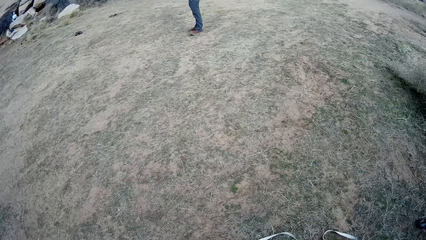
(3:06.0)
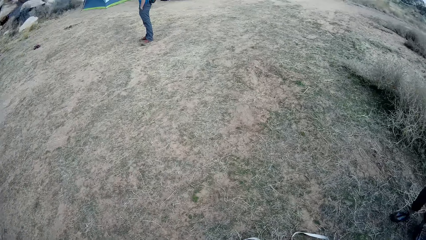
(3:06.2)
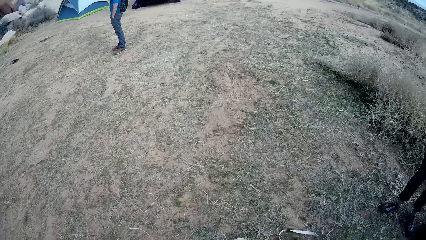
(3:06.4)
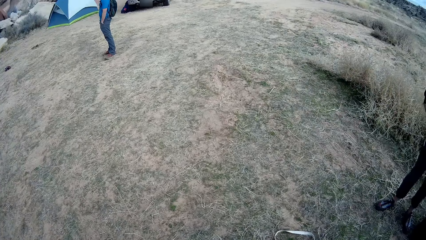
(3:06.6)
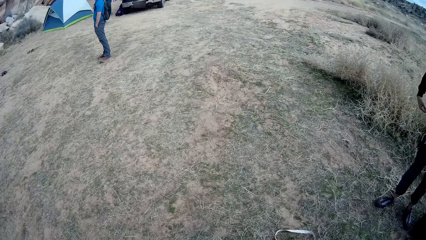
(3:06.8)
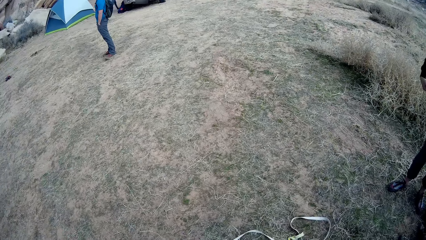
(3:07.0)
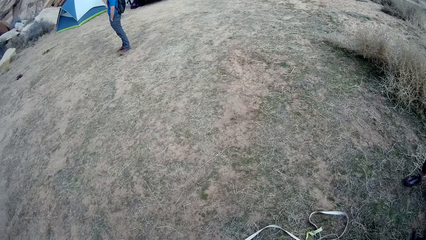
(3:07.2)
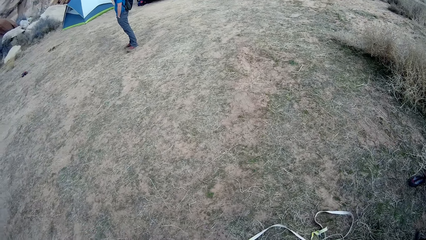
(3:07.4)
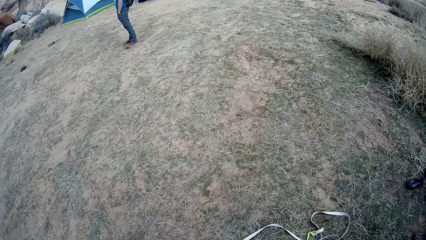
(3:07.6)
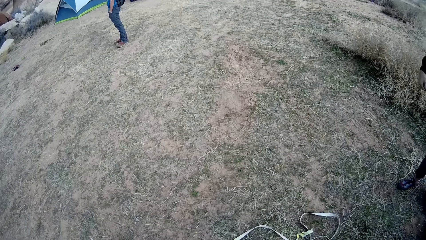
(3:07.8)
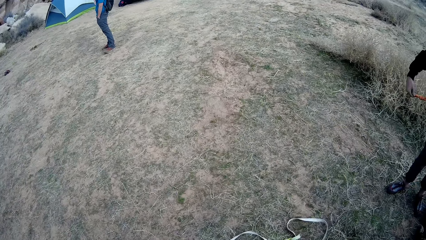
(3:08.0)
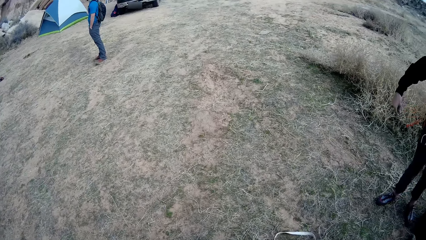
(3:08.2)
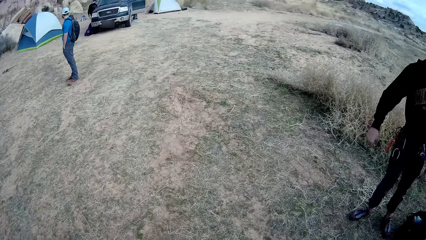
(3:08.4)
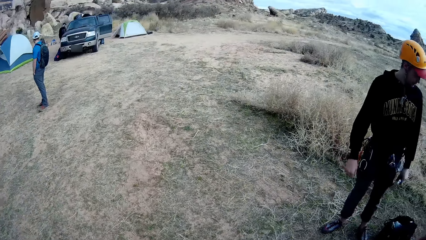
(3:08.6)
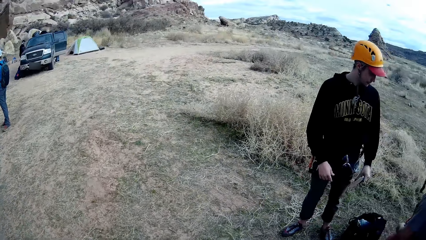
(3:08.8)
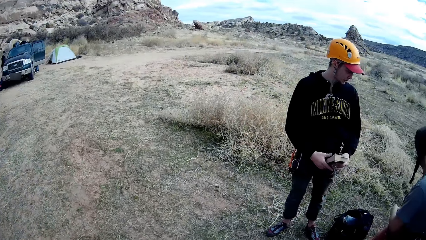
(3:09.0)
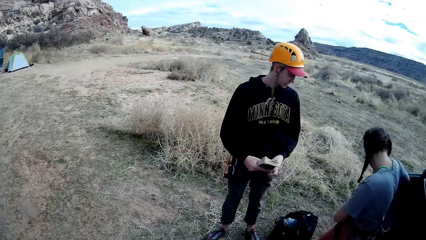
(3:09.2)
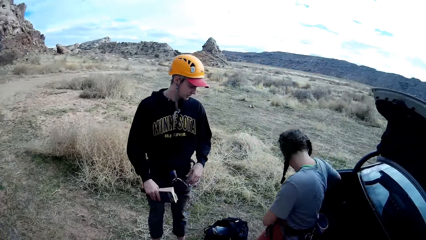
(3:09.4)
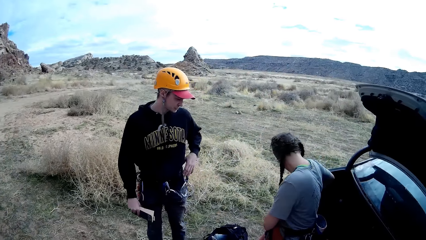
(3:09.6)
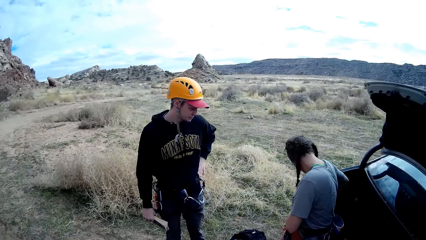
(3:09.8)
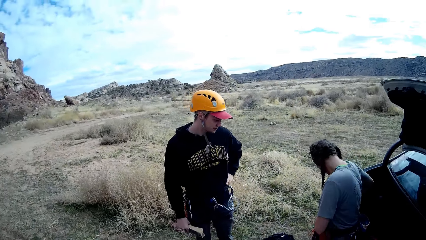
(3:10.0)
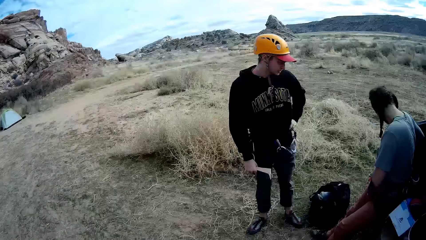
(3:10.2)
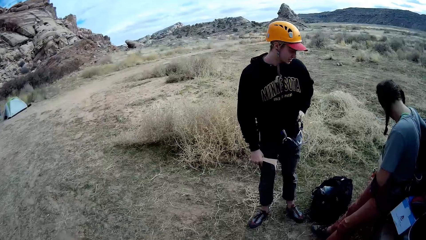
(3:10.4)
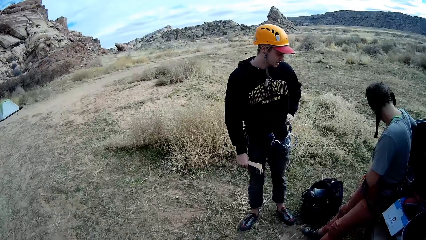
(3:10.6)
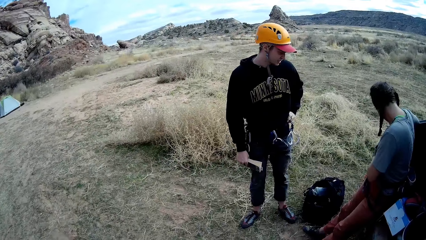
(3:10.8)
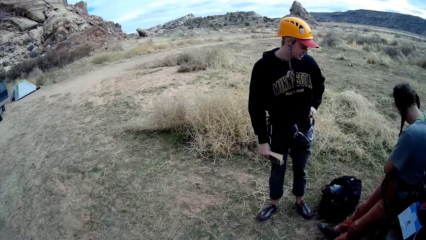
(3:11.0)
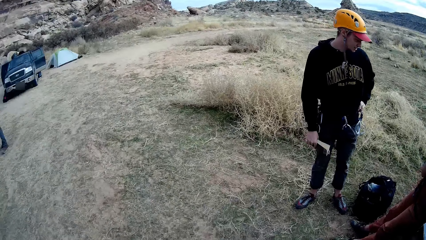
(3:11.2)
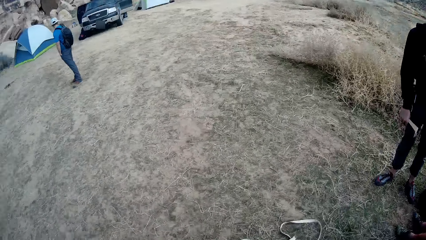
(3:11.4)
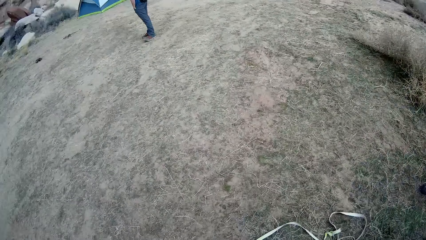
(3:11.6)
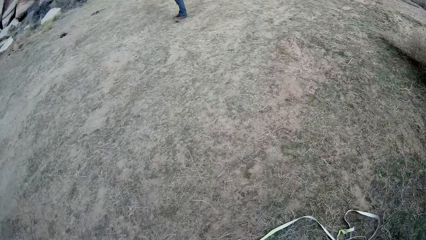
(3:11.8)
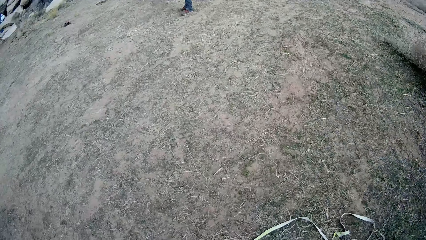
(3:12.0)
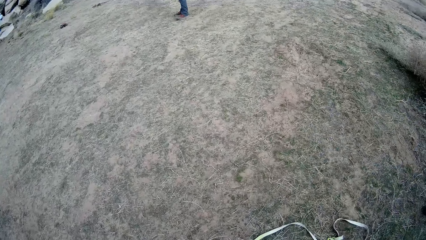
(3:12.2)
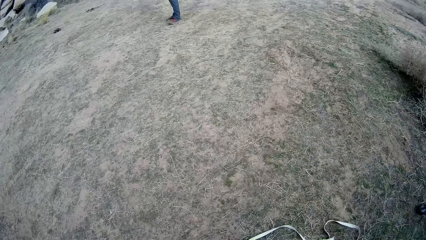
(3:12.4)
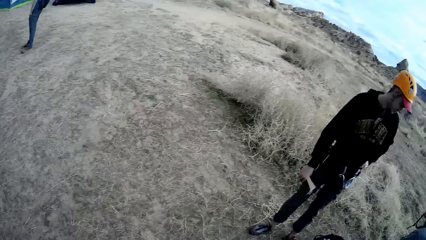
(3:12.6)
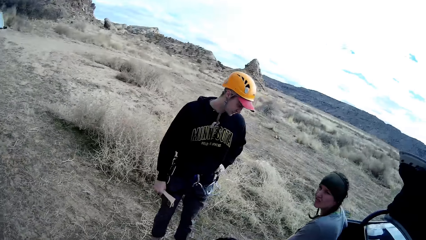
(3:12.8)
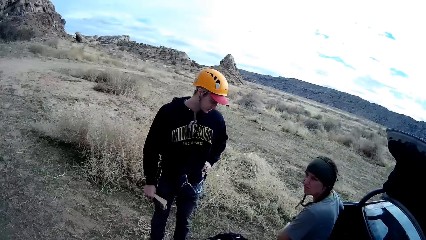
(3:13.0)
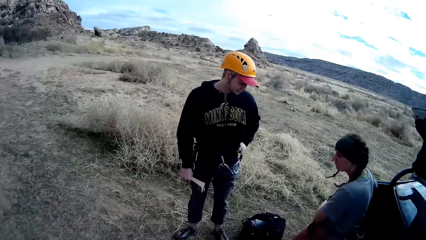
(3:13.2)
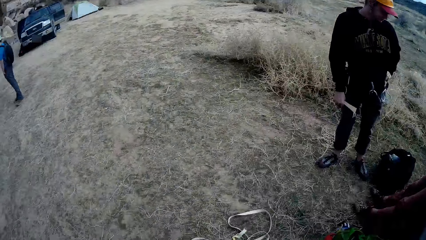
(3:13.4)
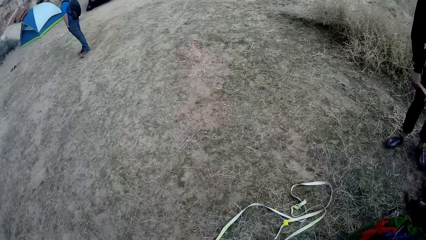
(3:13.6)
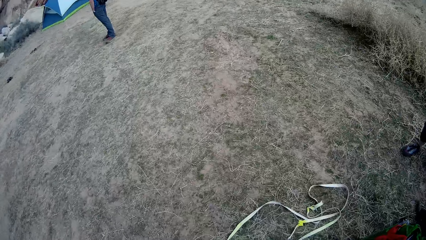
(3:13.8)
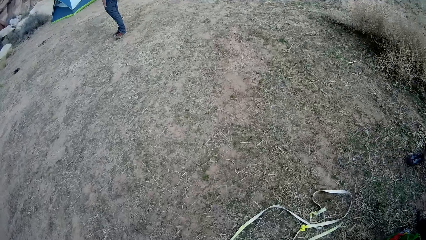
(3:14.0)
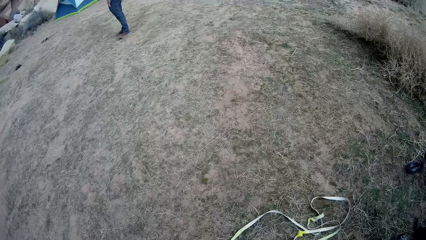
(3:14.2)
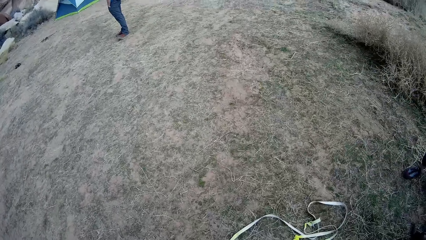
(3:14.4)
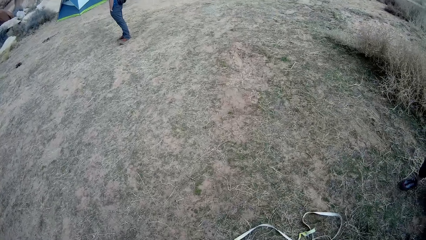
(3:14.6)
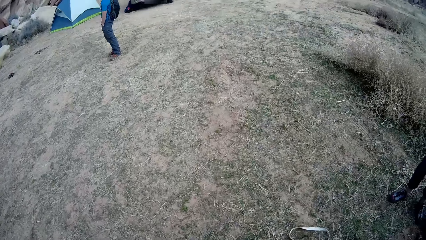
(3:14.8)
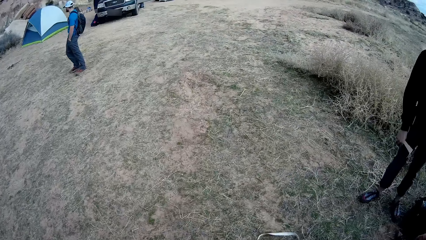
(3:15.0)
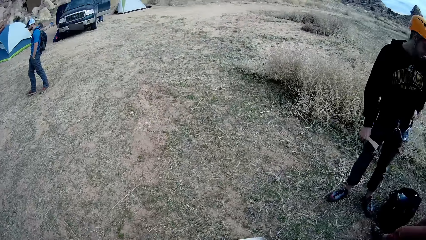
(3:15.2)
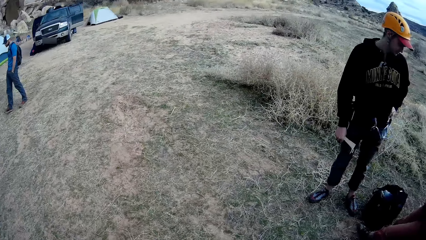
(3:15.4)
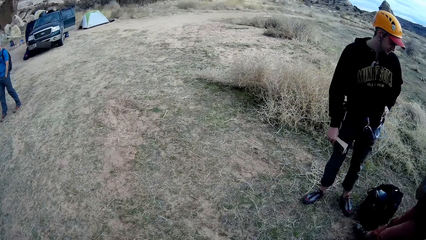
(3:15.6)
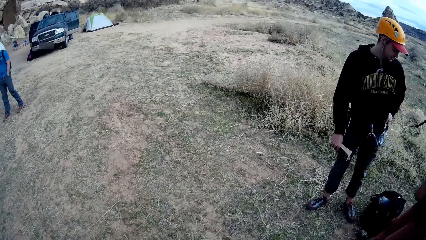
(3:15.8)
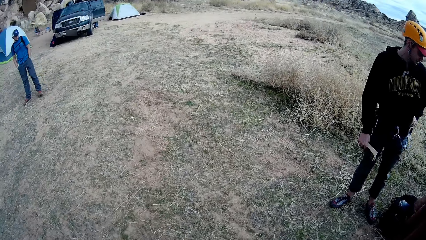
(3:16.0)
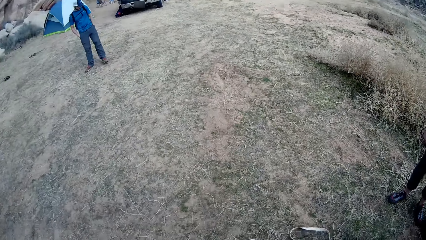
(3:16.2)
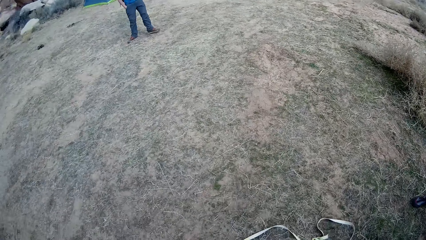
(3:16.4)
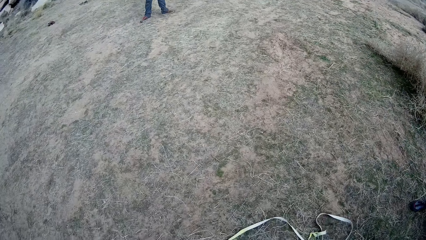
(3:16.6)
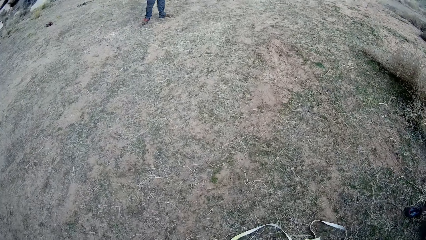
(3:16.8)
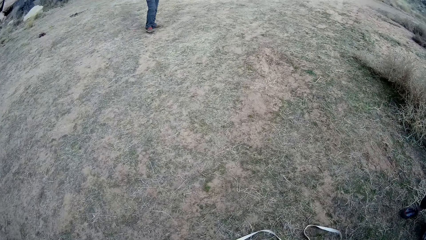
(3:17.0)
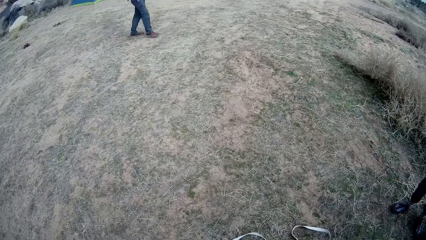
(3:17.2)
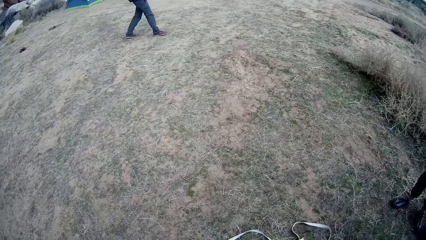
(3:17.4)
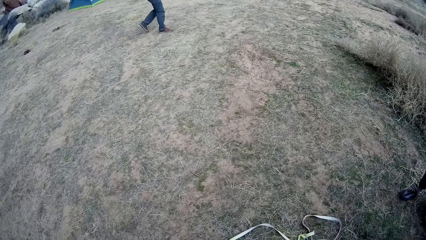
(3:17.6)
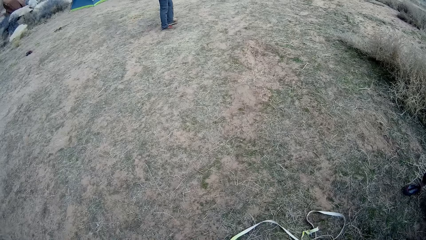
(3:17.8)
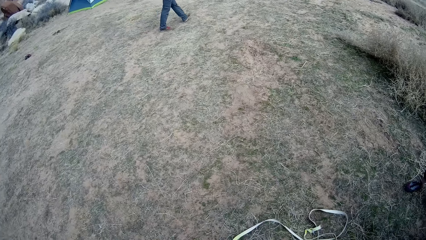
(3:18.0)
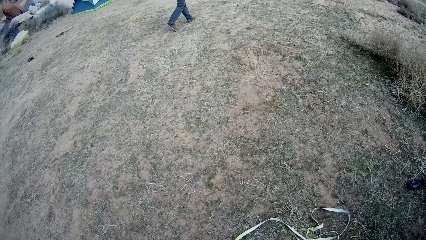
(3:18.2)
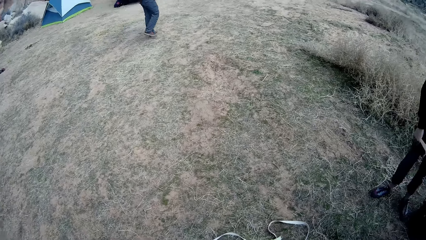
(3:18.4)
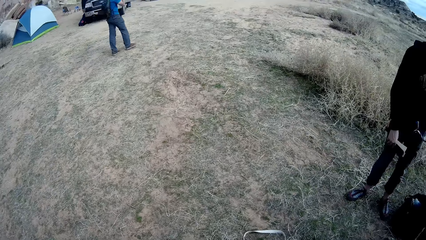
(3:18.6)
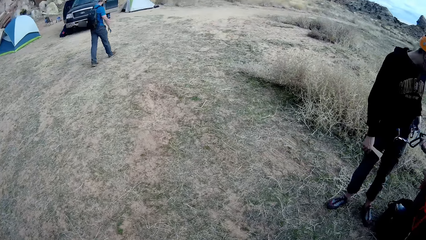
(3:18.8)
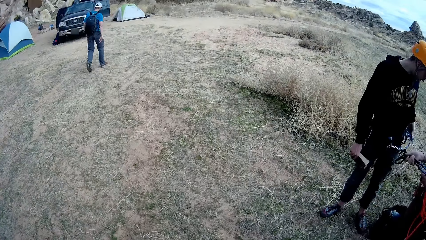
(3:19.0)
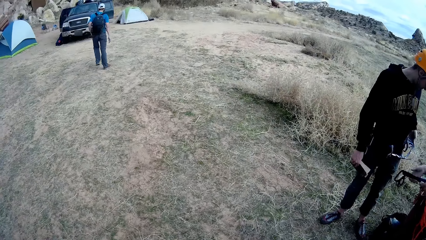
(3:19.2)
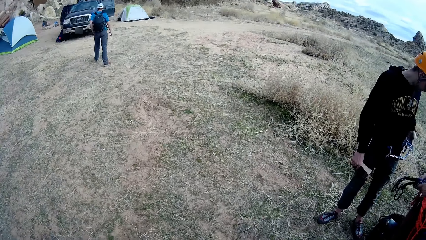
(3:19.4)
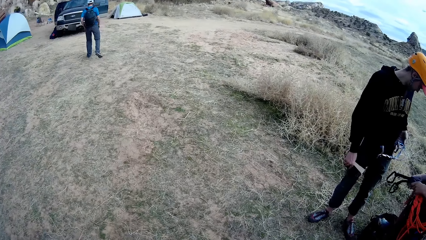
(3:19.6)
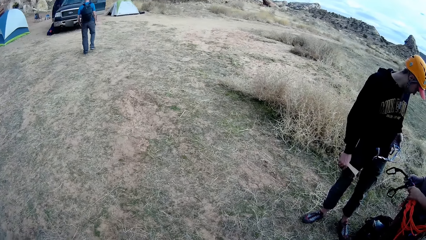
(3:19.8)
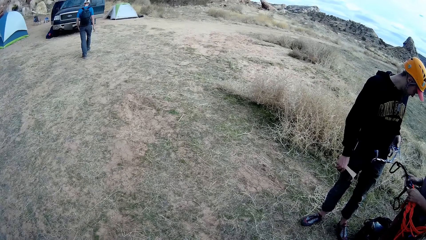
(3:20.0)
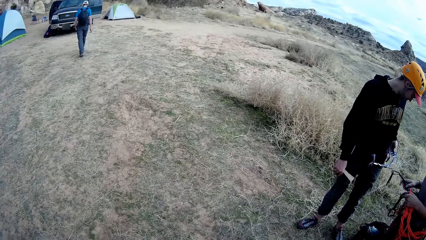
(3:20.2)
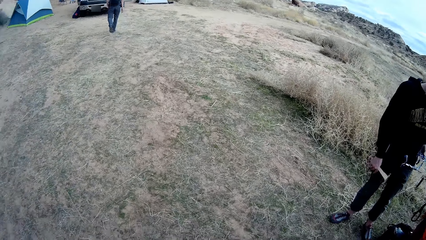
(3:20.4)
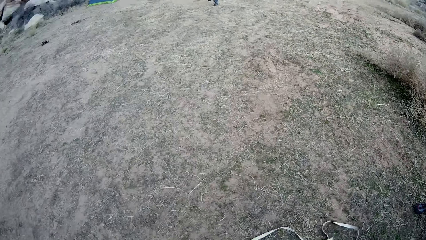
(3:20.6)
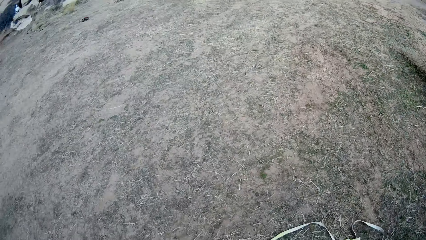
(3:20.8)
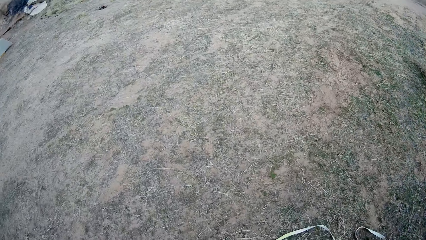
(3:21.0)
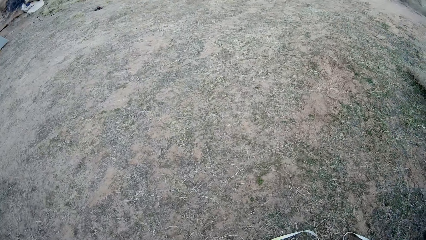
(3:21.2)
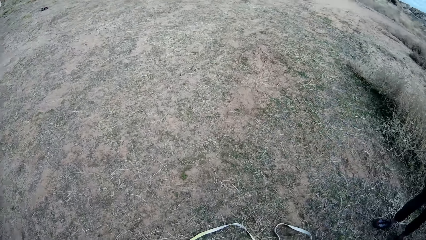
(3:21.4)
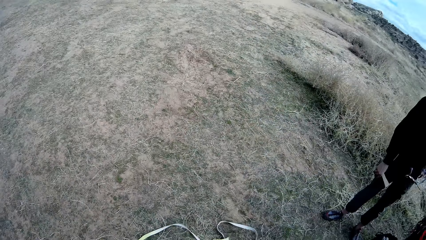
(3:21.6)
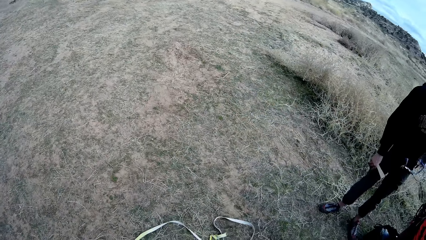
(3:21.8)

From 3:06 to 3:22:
The camera wearer looks on the ground. A man walks around the camp site. A woman ties a rope on her waist.
